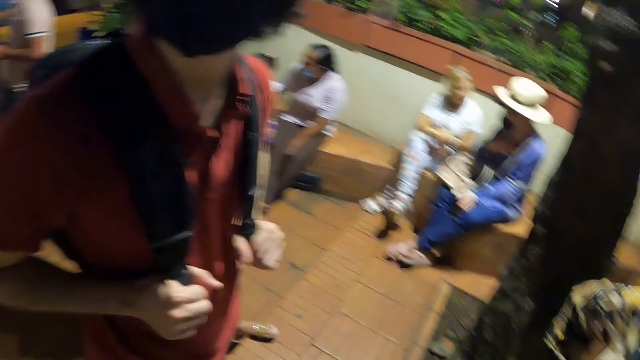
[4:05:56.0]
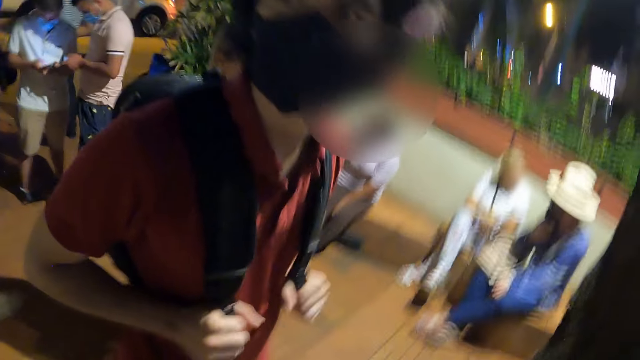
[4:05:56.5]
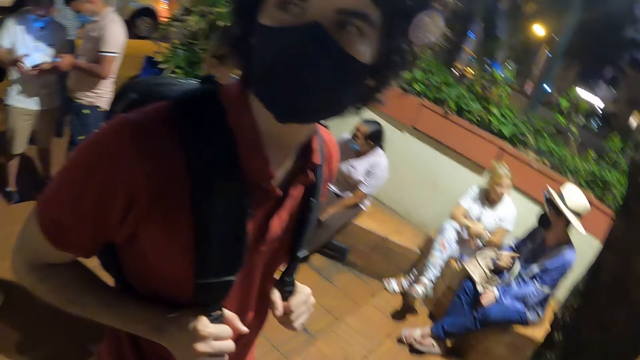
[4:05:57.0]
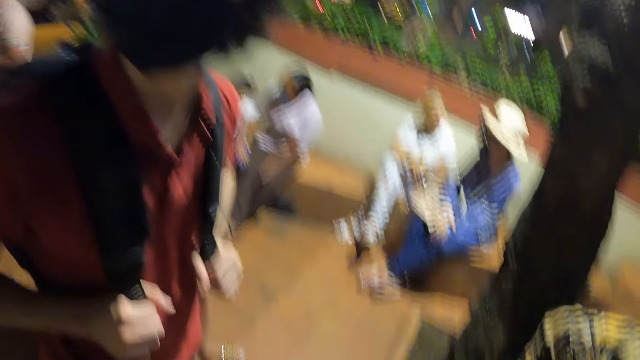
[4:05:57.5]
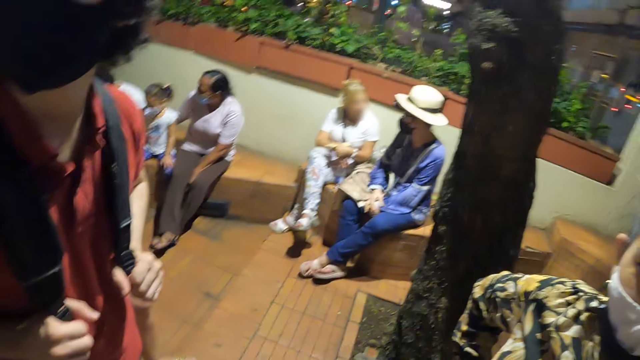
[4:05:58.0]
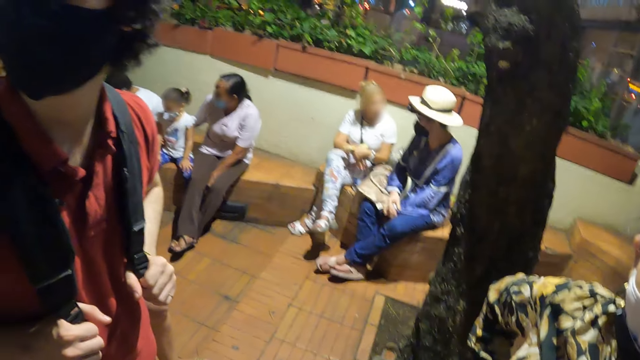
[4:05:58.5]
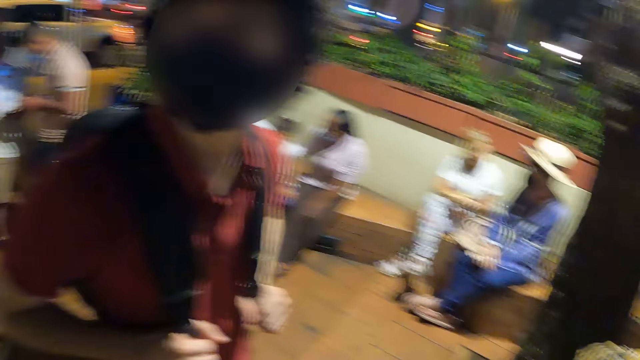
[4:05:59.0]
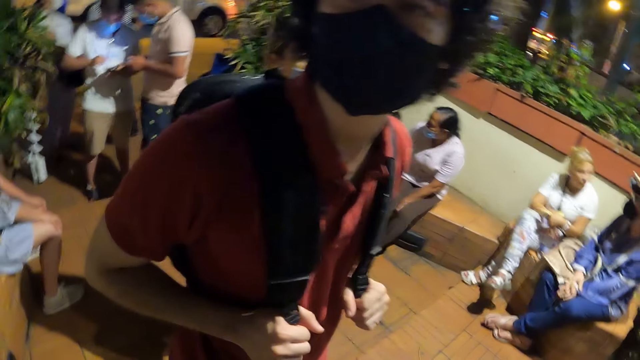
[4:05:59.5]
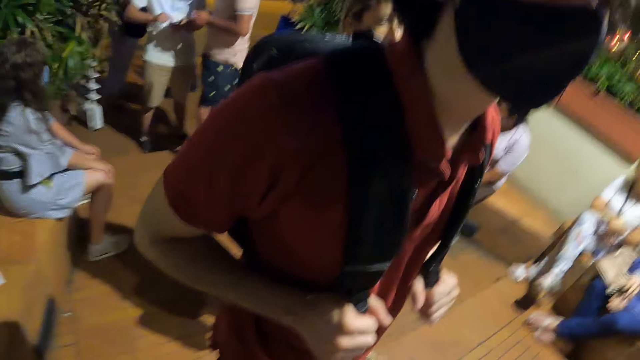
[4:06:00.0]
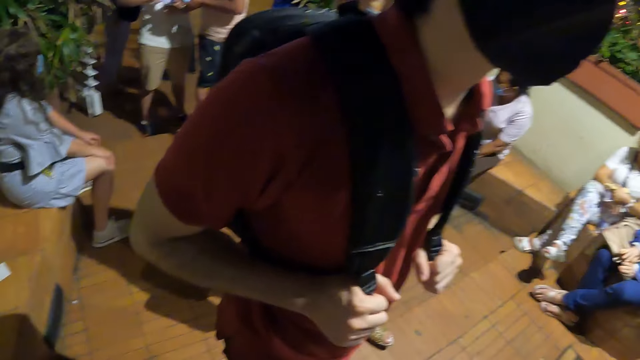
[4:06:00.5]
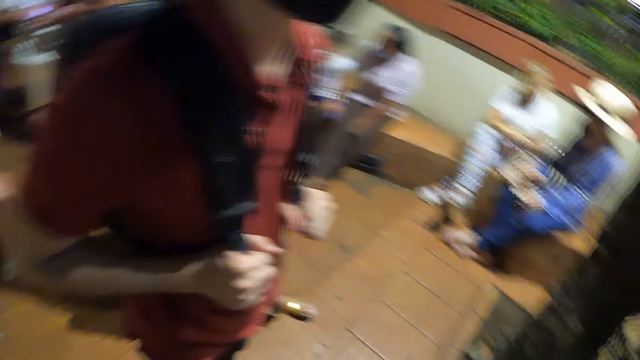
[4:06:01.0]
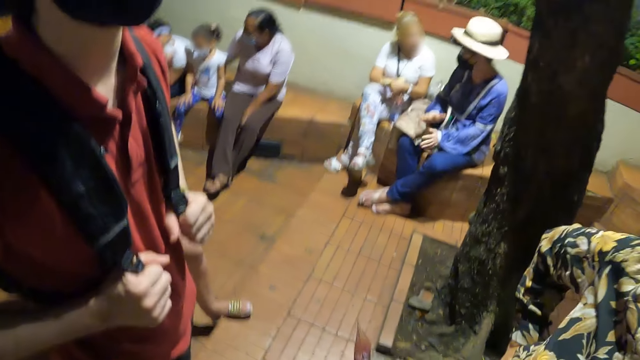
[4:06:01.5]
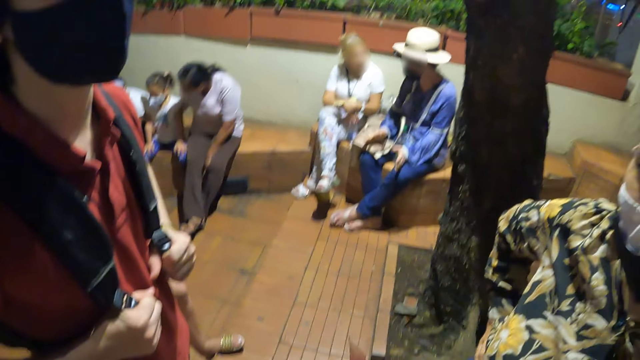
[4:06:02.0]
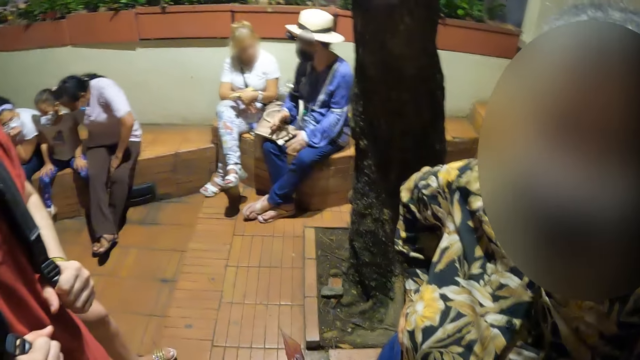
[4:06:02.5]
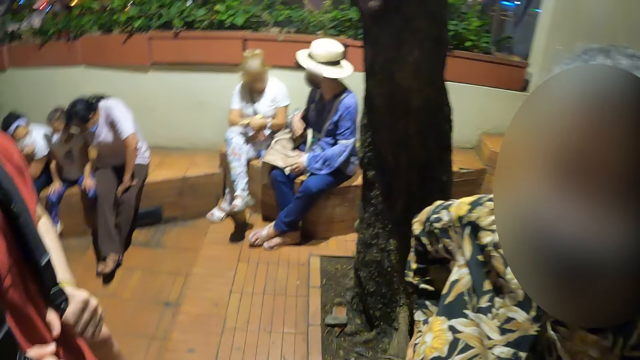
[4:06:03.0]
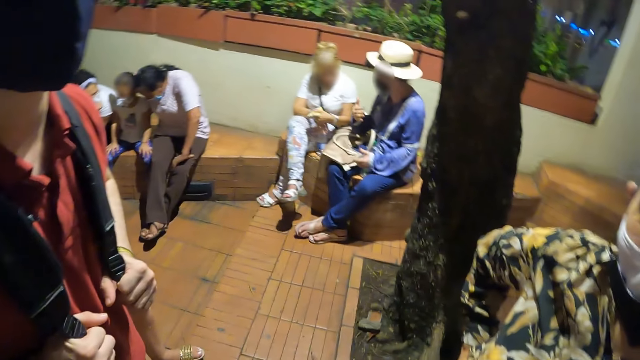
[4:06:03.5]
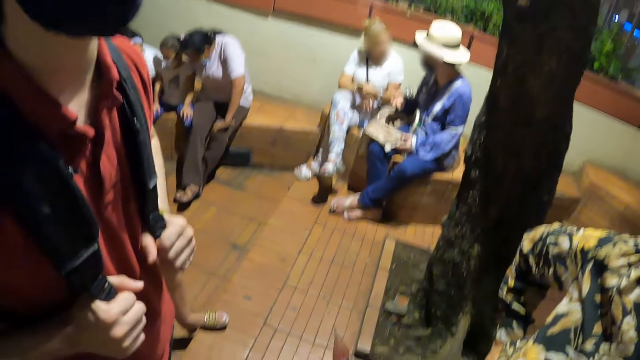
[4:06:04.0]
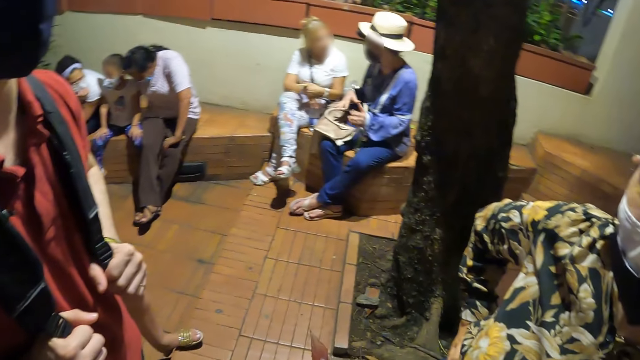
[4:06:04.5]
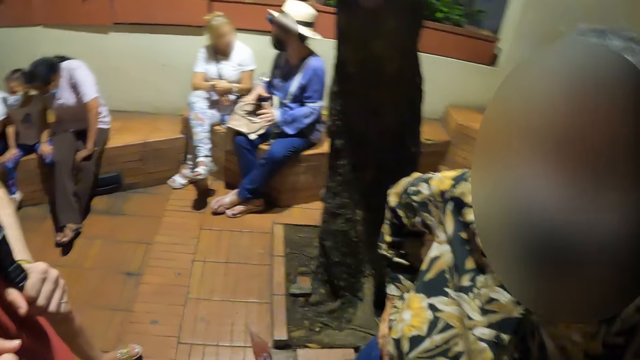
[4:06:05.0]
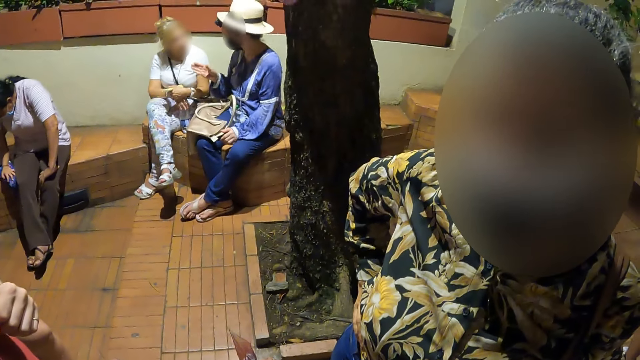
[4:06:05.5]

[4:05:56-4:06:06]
The camera wearer looks around.

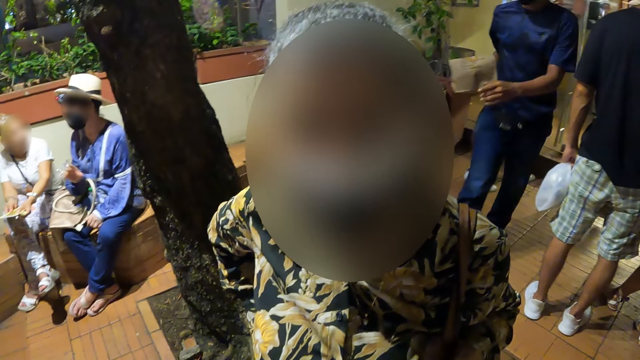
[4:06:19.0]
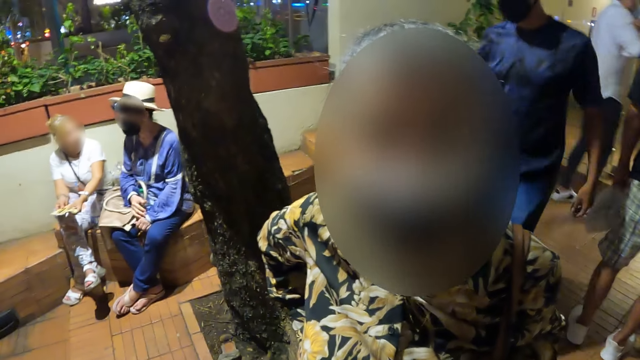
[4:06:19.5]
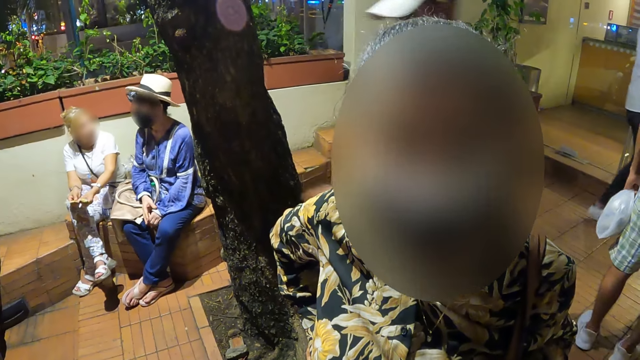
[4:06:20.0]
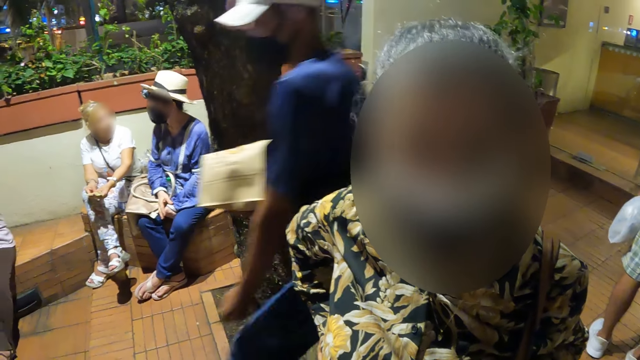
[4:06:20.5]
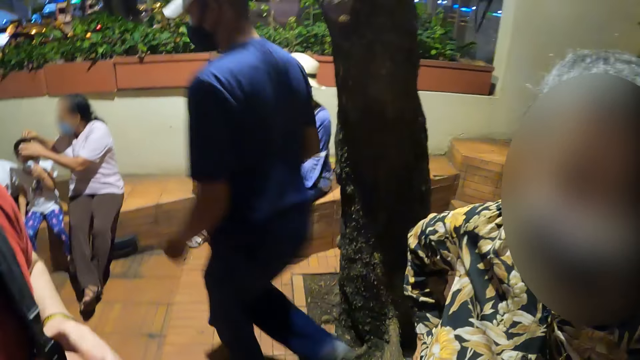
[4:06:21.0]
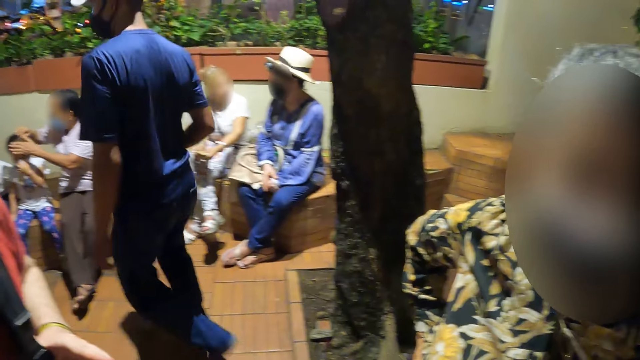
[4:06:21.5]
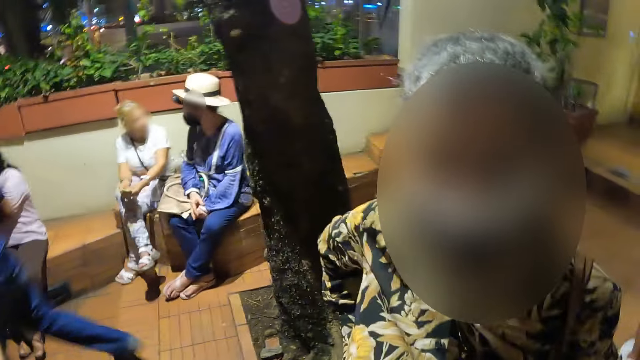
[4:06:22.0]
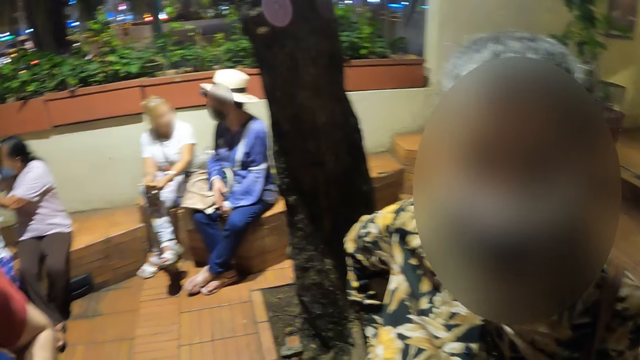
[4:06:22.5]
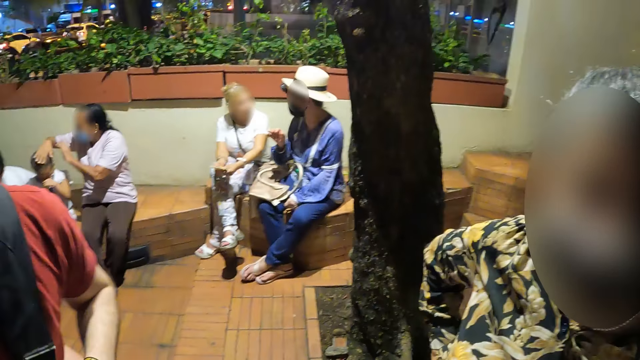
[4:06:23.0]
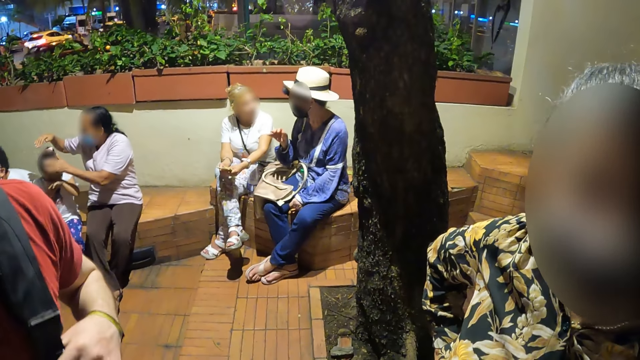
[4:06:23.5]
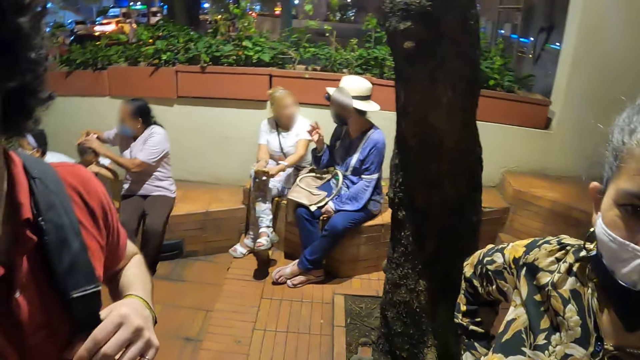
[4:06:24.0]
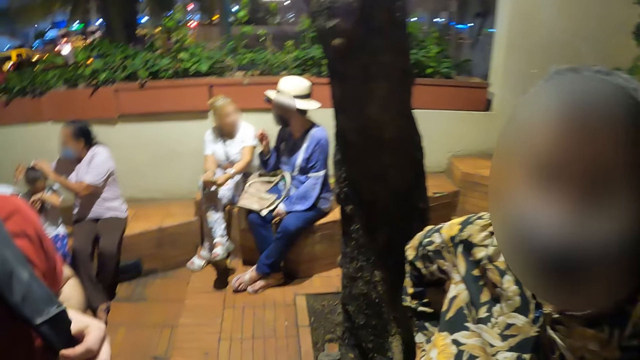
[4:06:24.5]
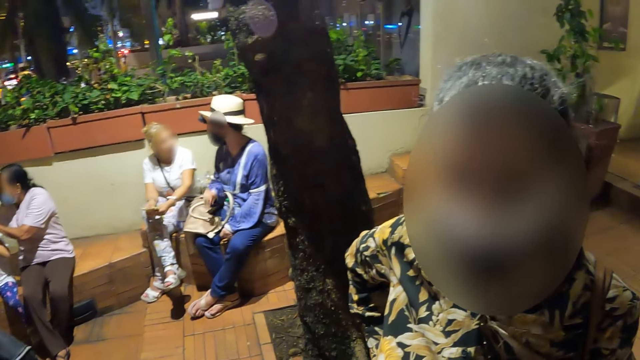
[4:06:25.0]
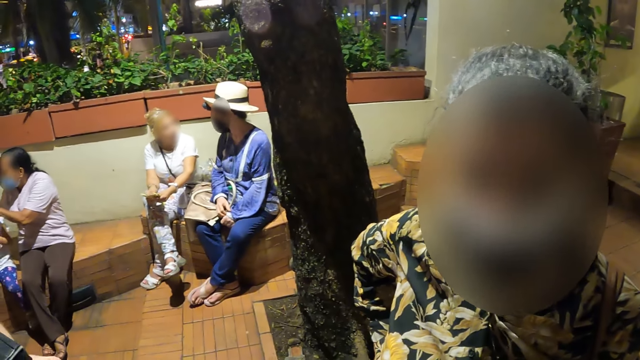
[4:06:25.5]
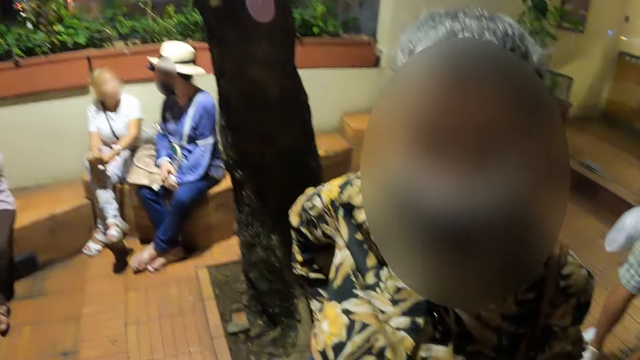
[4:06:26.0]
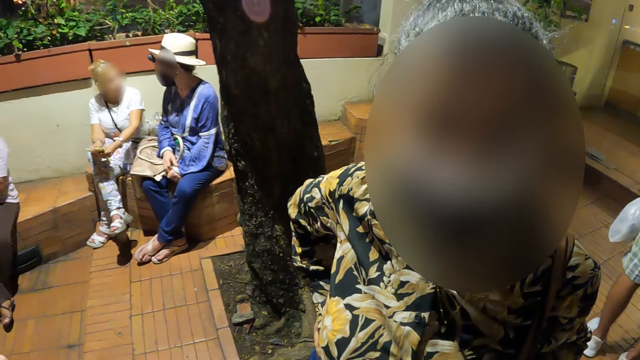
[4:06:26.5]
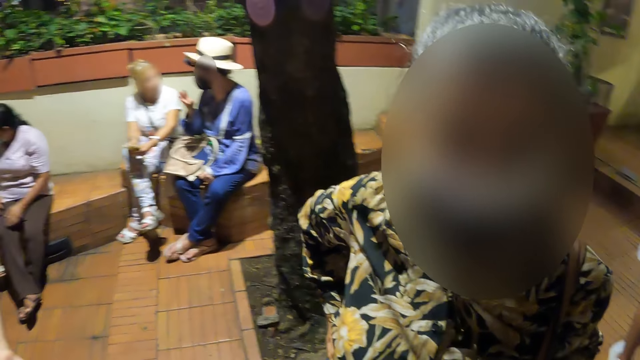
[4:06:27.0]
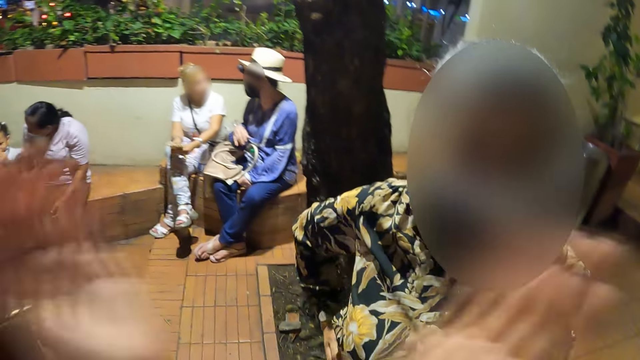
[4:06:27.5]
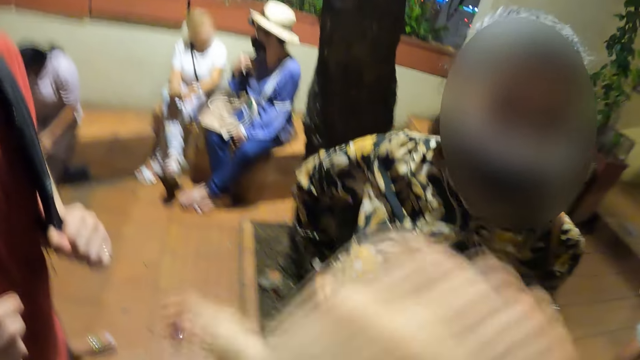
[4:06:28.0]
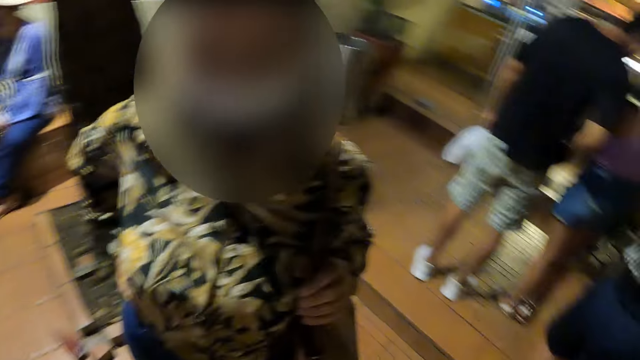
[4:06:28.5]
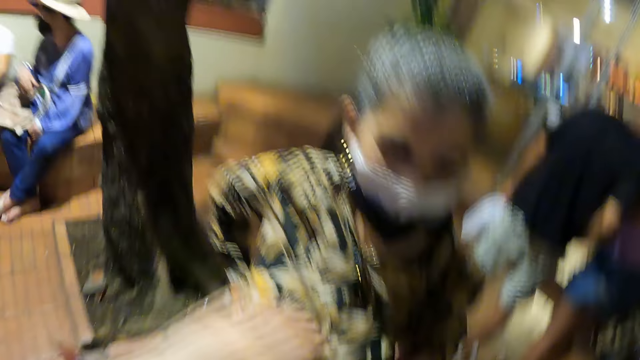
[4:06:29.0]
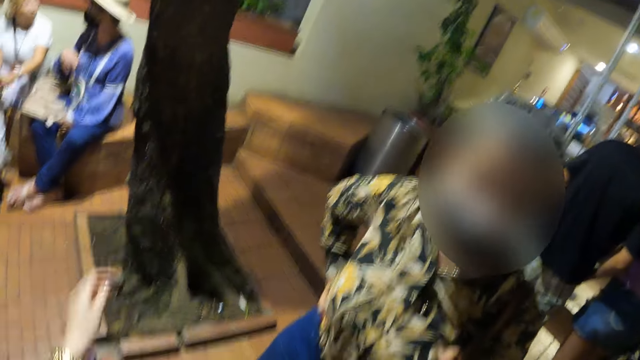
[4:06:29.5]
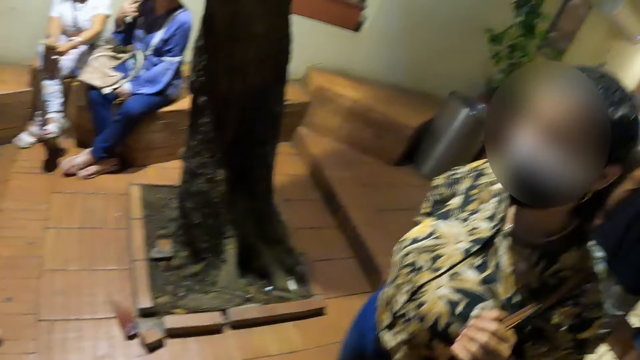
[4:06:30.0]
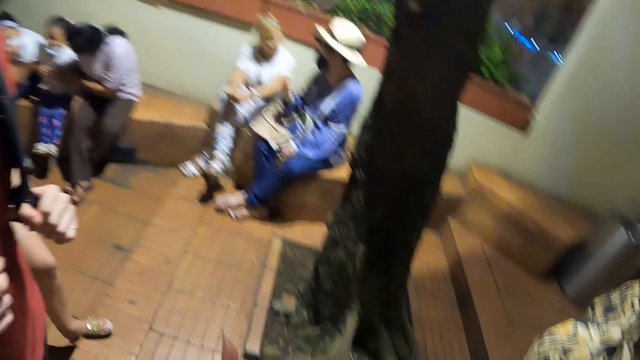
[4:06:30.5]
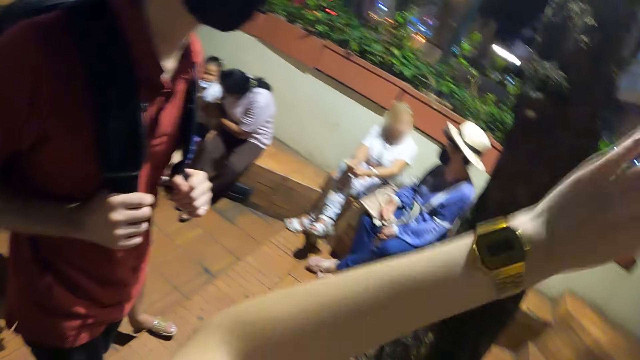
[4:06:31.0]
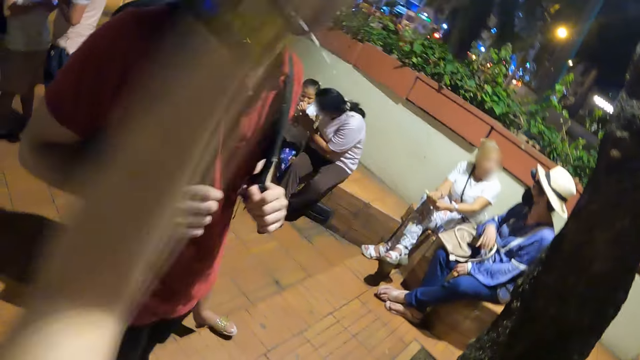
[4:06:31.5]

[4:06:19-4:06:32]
The camera wearer interacts with a woman. They interact with the woman.
